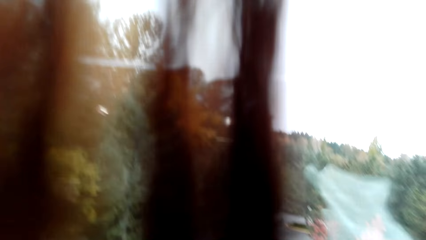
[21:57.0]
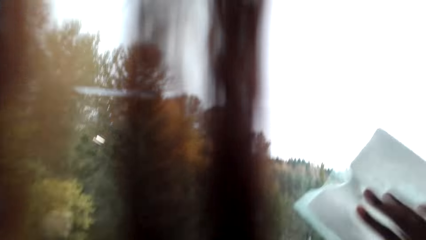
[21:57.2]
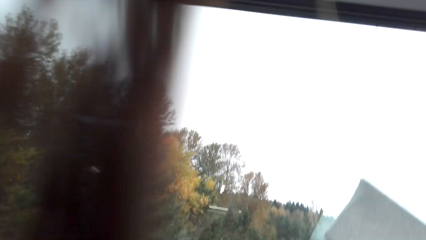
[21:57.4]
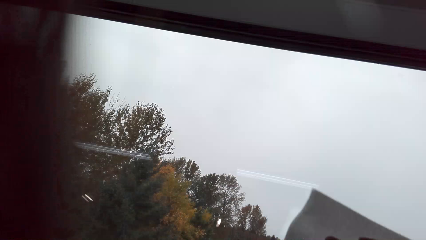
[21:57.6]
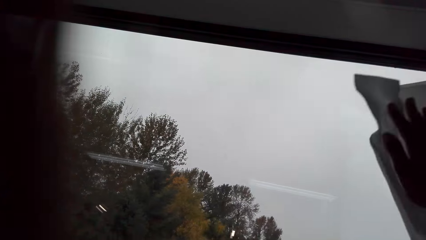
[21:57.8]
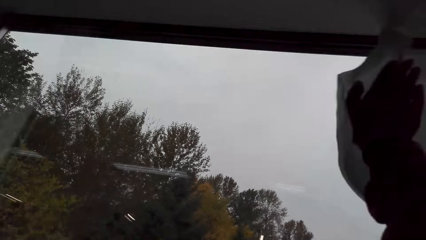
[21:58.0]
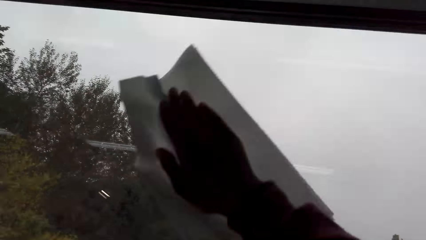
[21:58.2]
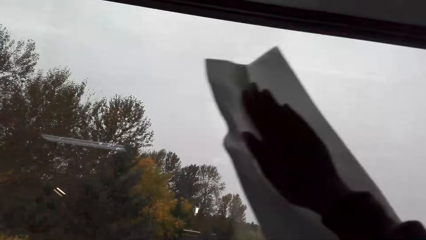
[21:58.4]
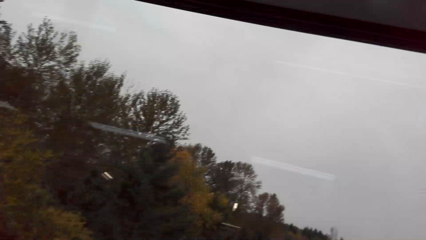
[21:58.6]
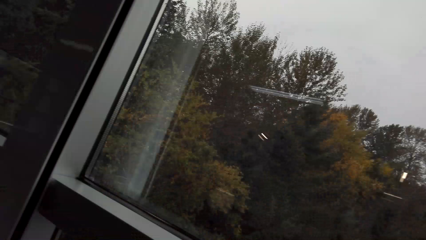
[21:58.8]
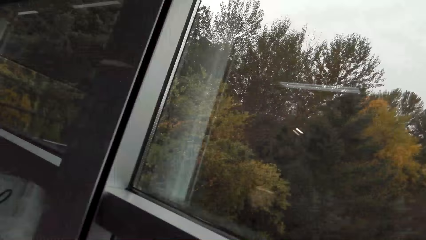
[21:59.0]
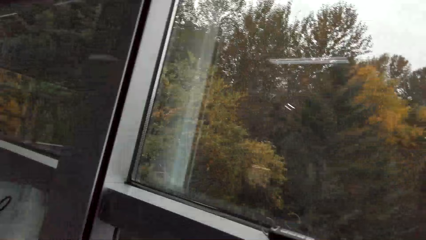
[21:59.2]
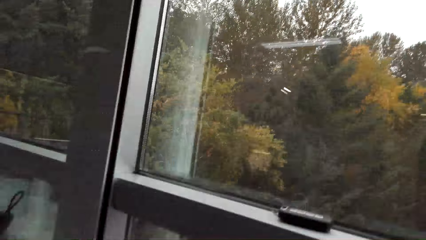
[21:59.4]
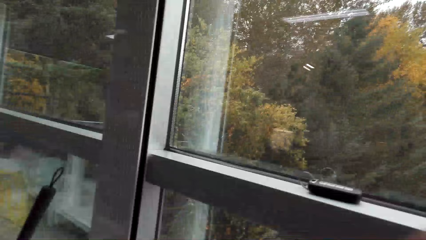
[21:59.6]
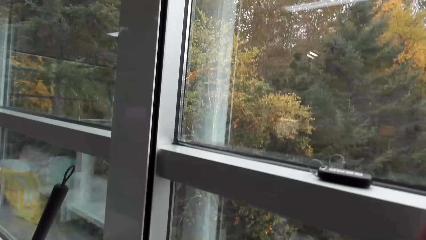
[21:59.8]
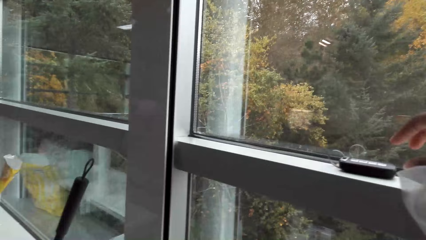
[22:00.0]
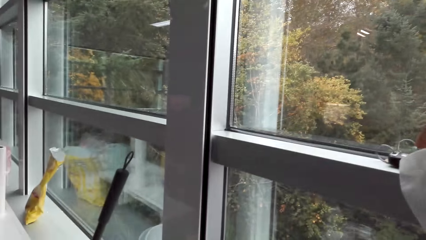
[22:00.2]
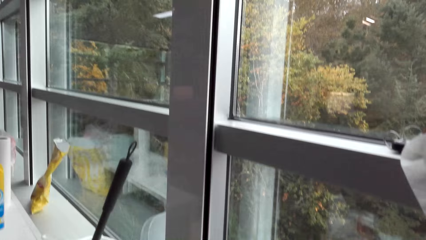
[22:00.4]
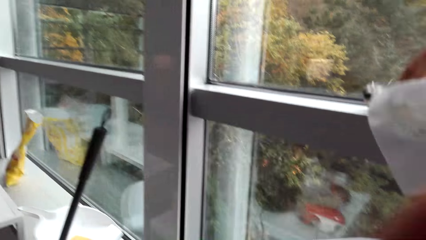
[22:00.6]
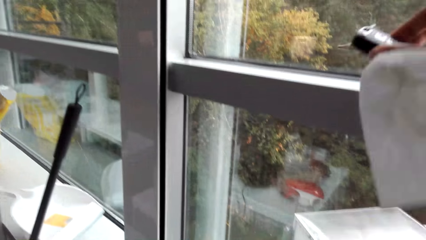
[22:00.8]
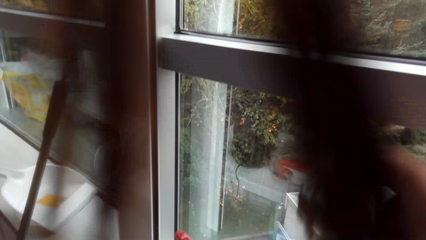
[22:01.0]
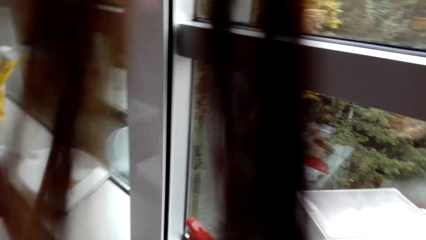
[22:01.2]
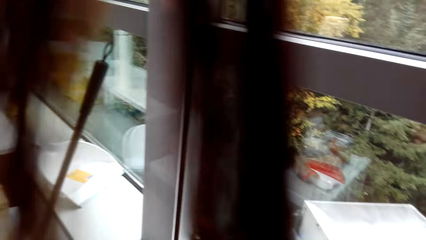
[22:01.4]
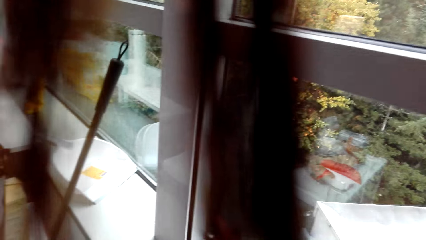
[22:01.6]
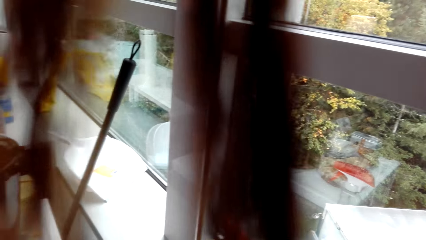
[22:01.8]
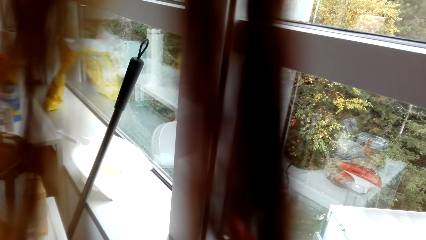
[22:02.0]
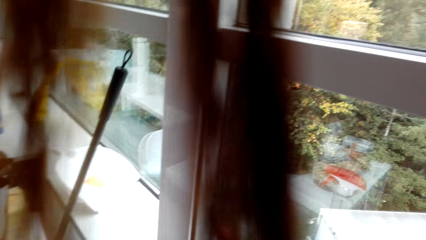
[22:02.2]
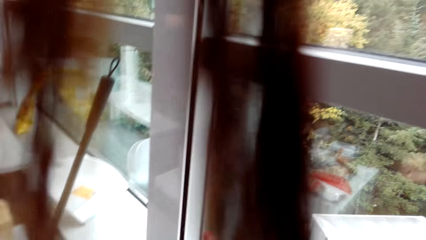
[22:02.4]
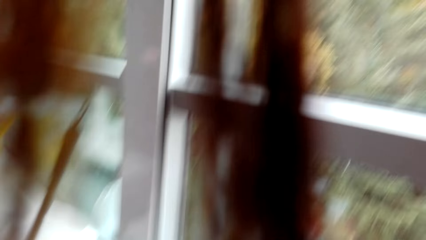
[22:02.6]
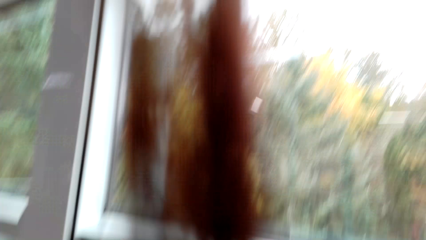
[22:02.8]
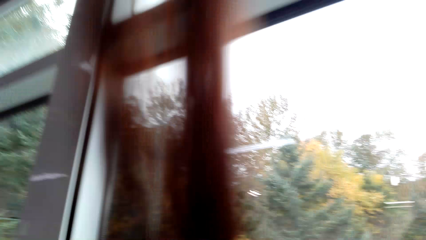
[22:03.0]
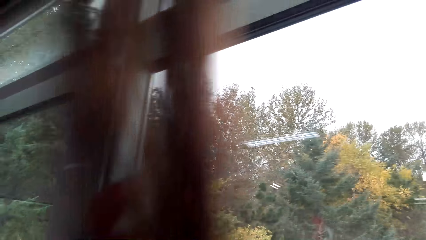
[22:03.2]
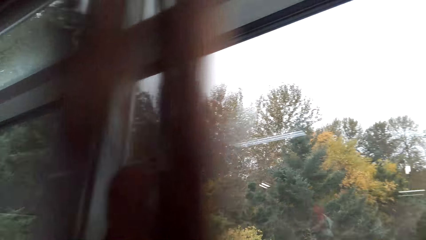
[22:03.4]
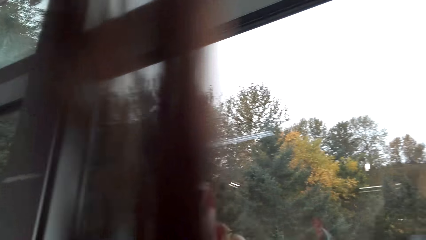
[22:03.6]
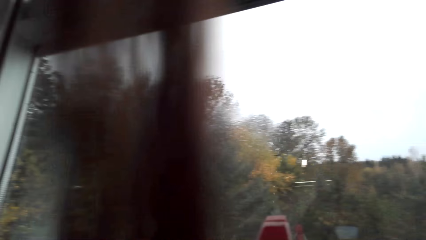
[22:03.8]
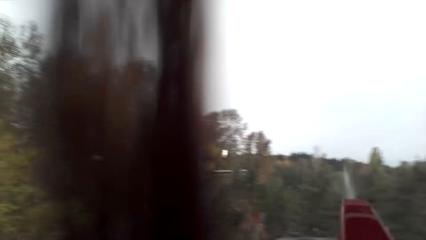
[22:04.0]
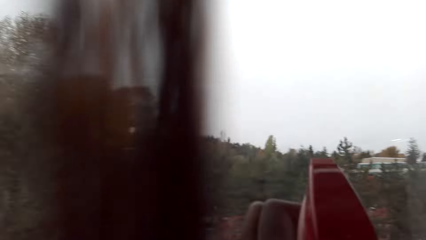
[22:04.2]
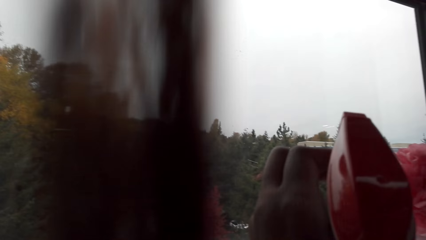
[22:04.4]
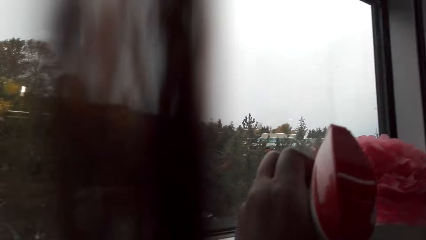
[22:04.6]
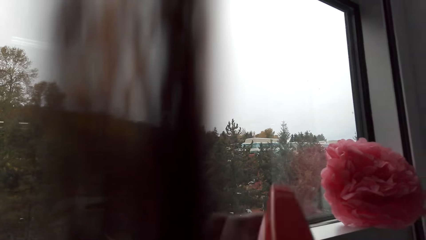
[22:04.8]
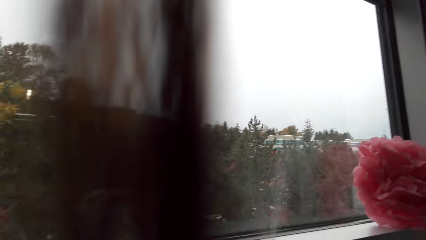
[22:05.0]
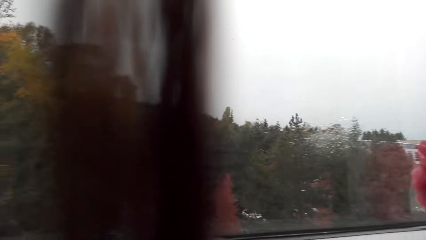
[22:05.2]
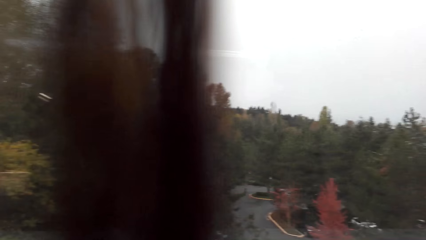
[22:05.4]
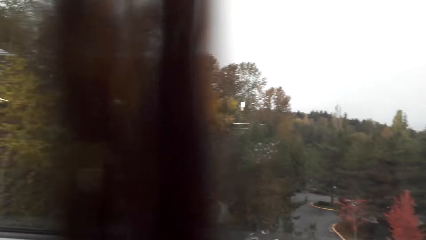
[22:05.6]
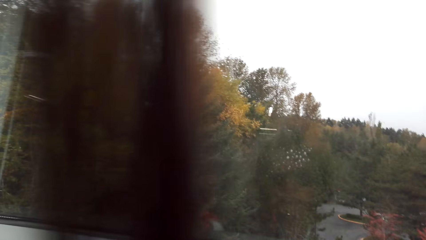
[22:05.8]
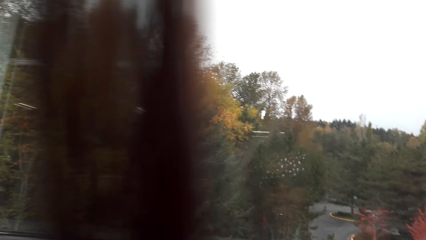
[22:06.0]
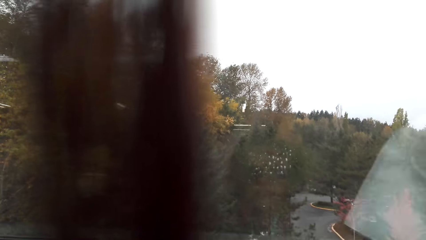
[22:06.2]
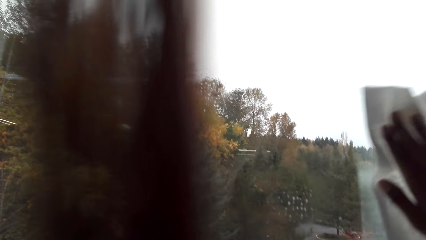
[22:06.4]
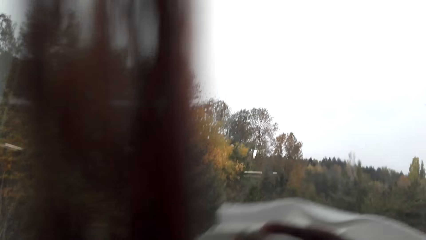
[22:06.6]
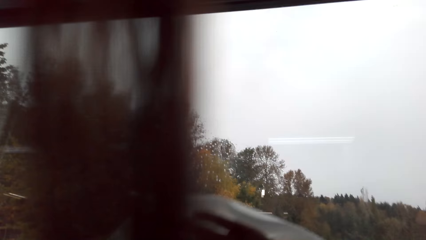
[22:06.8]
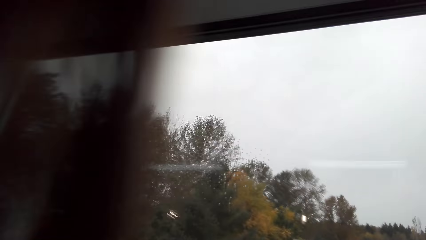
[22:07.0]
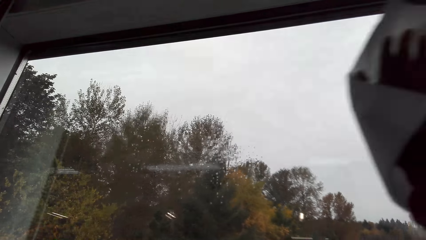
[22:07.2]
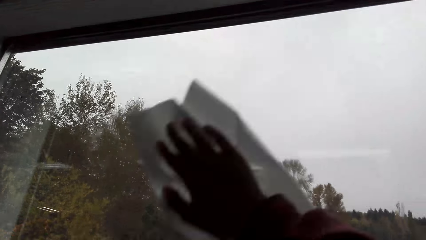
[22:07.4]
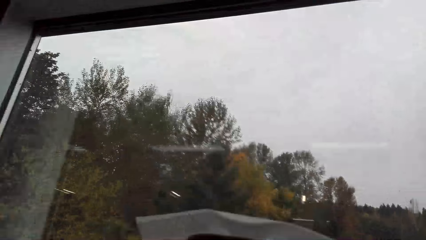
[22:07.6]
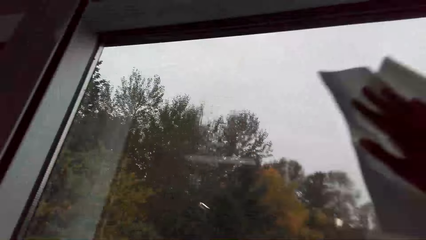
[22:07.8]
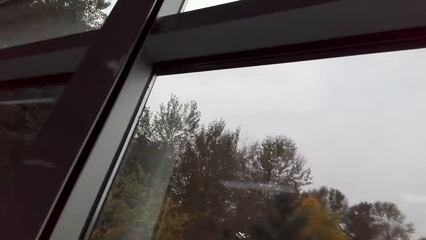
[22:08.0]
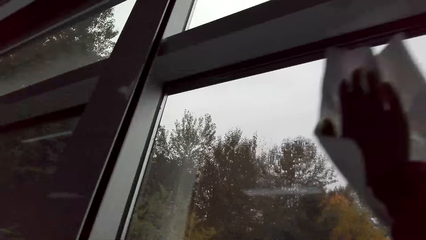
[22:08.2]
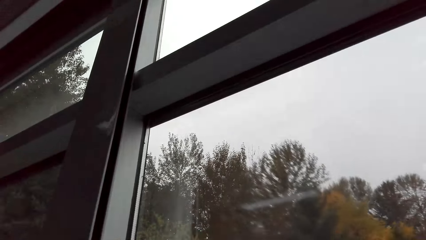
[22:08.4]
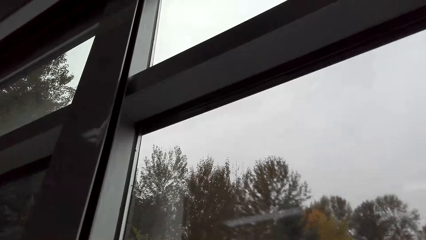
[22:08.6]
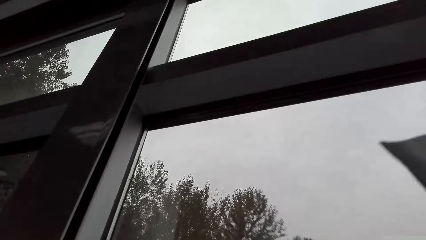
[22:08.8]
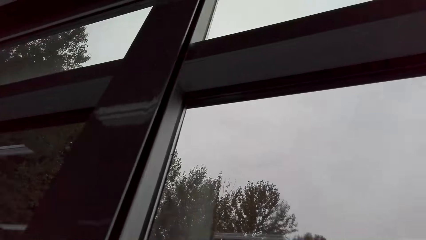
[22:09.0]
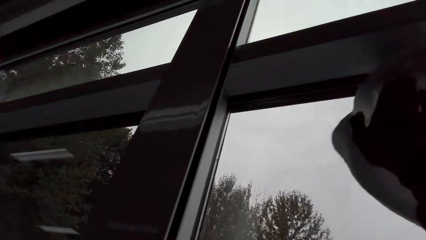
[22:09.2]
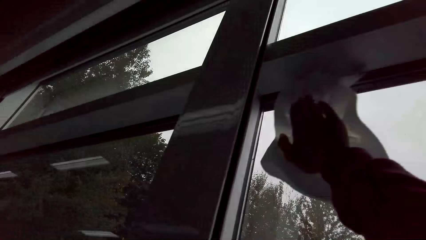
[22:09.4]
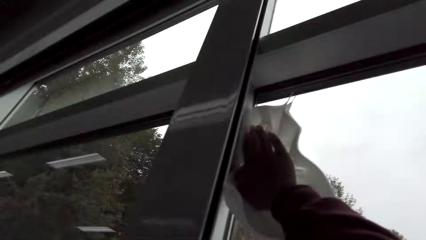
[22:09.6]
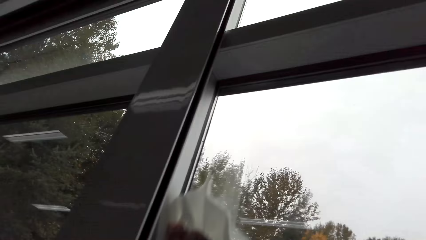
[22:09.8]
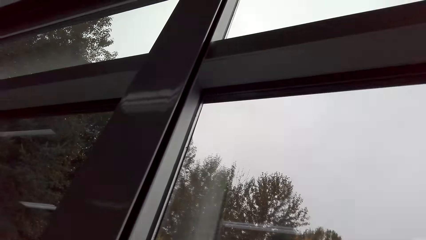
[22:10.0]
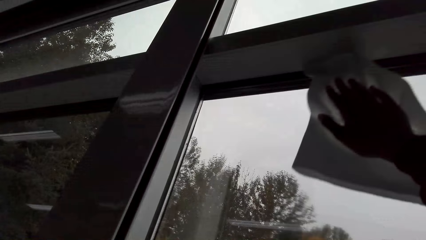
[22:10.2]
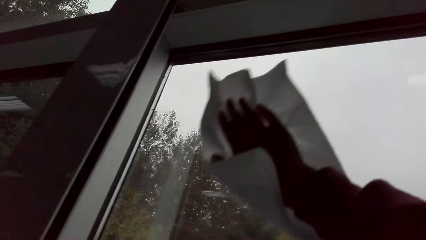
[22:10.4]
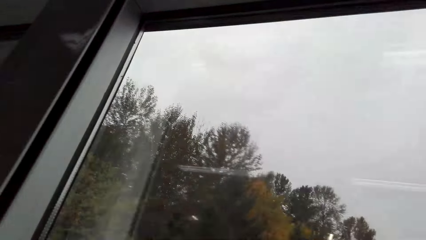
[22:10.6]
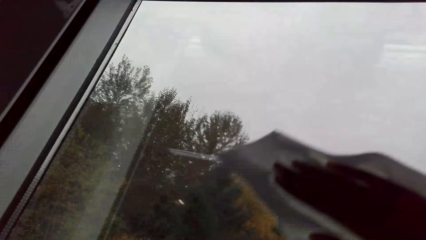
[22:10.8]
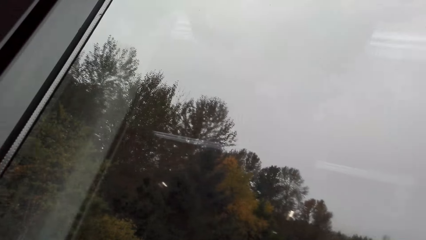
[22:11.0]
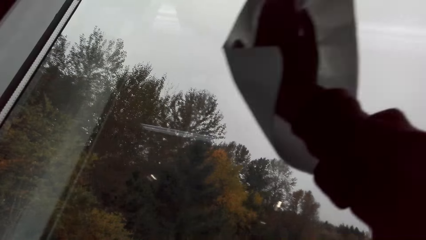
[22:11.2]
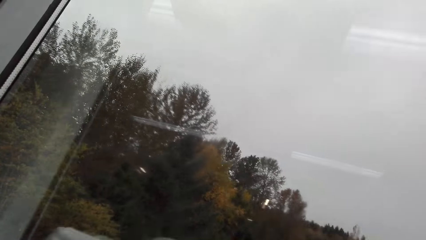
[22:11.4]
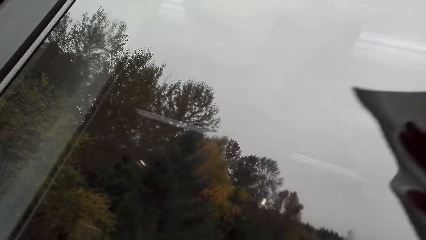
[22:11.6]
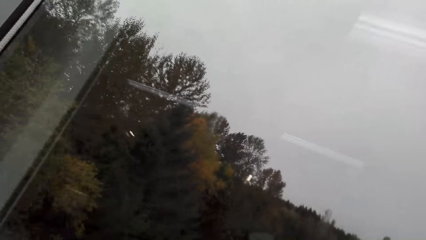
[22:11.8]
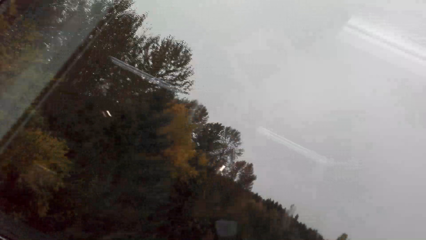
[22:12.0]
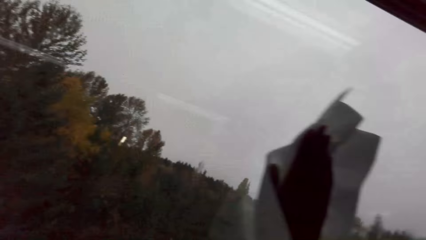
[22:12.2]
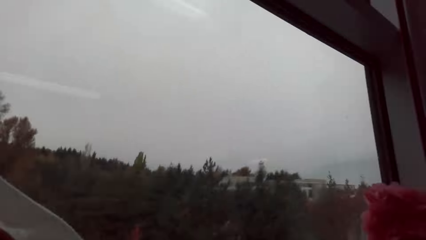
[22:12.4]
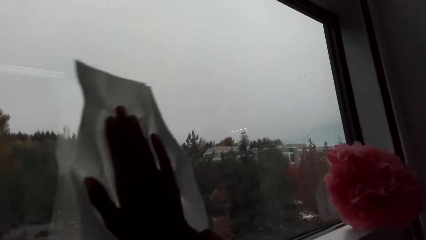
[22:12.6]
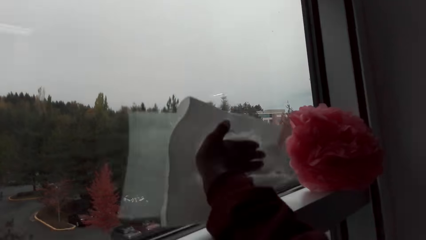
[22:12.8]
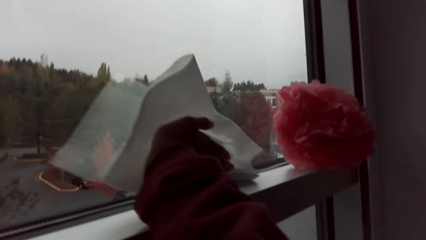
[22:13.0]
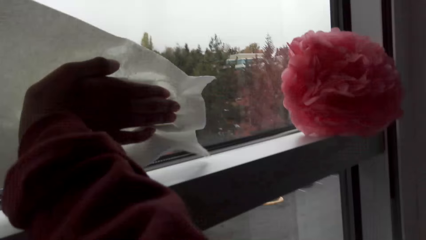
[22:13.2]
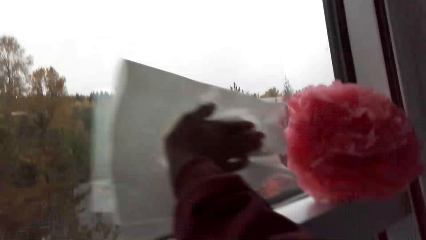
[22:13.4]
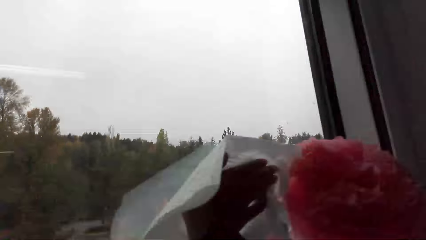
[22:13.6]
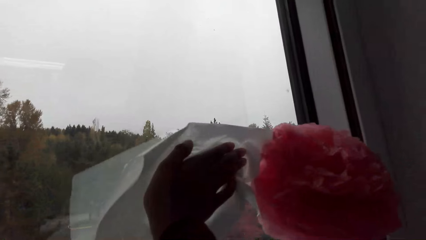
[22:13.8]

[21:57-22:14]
The camera wearer picks up car keys from the window. They stare at the window. They spray the window. They wipe the window.
